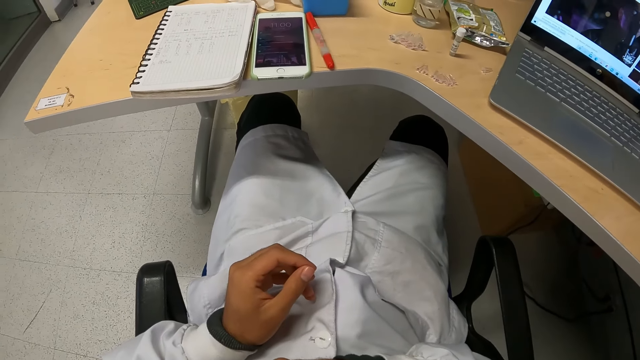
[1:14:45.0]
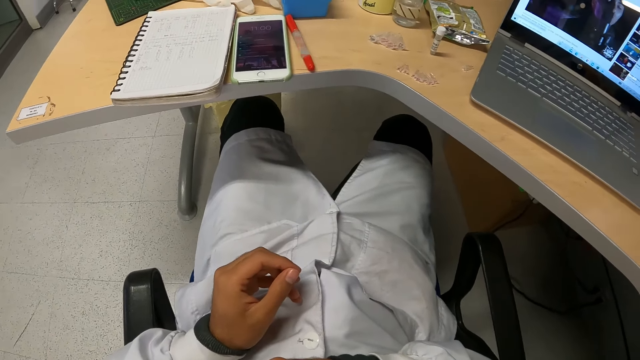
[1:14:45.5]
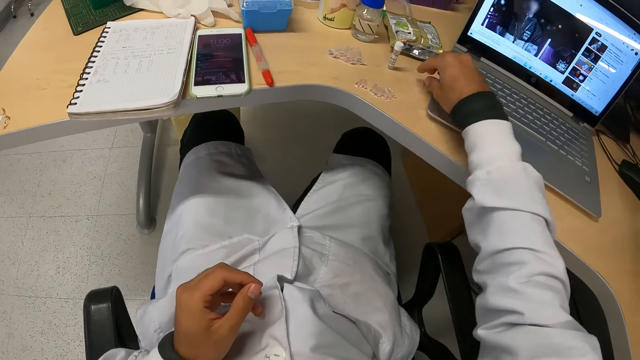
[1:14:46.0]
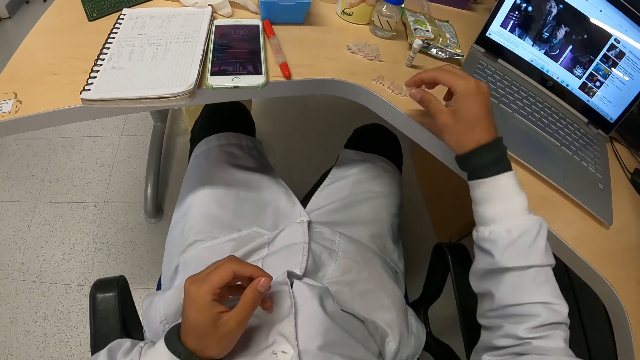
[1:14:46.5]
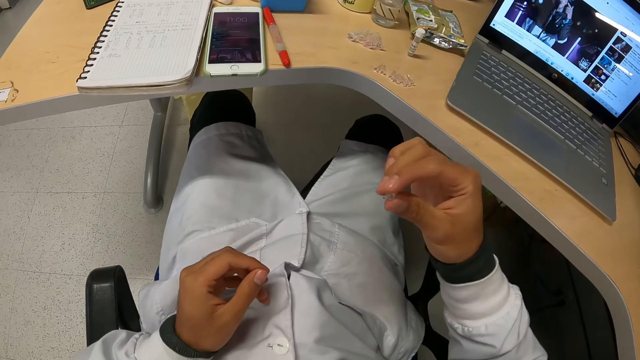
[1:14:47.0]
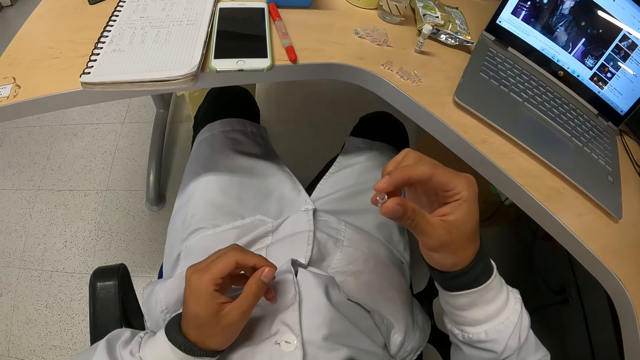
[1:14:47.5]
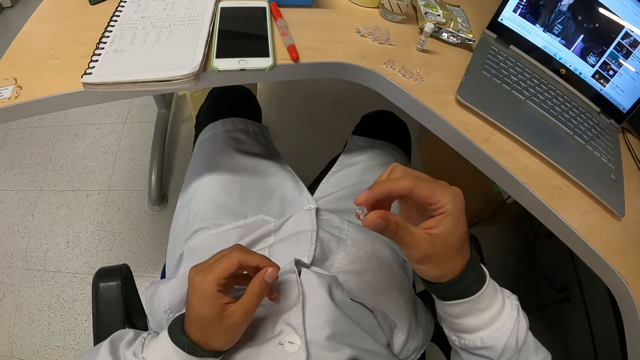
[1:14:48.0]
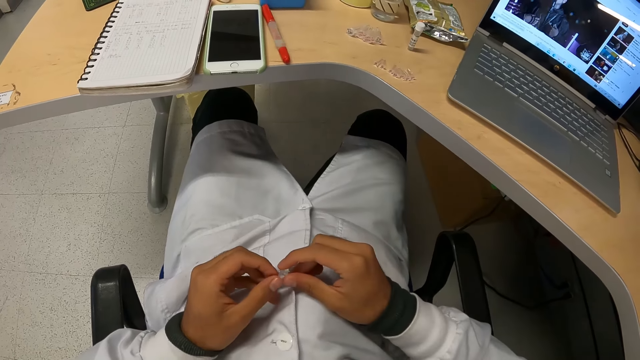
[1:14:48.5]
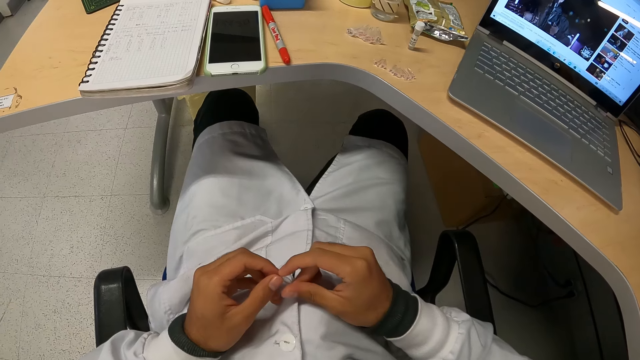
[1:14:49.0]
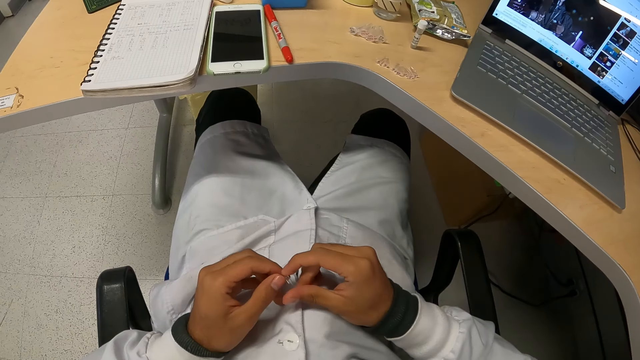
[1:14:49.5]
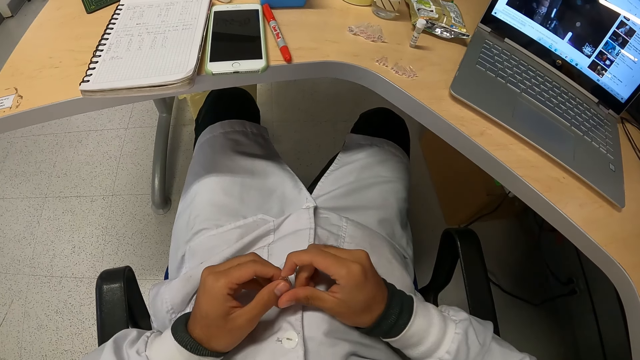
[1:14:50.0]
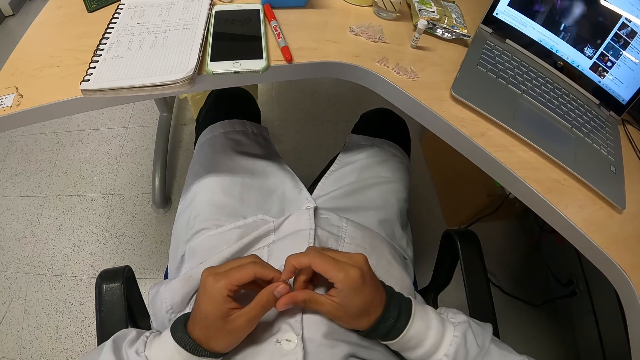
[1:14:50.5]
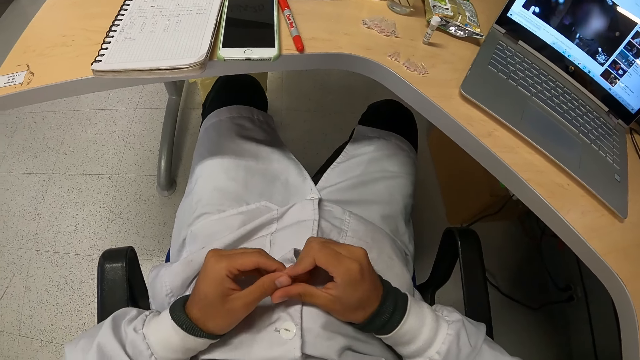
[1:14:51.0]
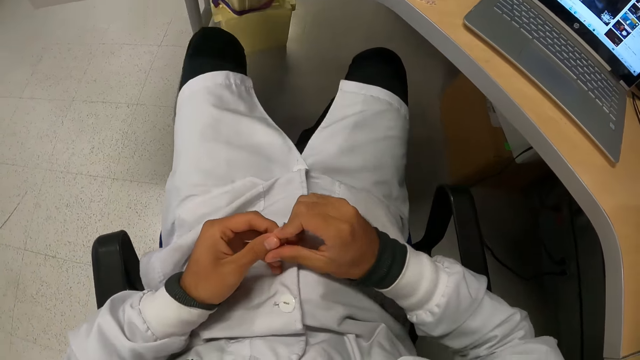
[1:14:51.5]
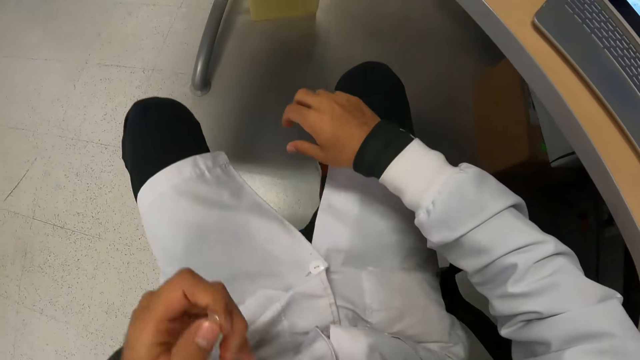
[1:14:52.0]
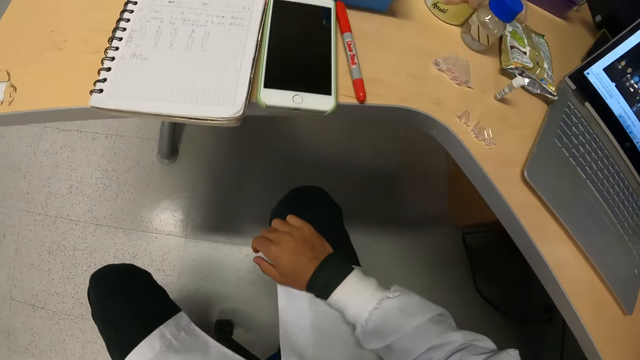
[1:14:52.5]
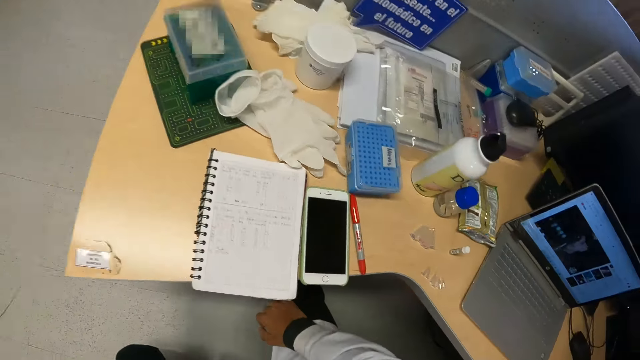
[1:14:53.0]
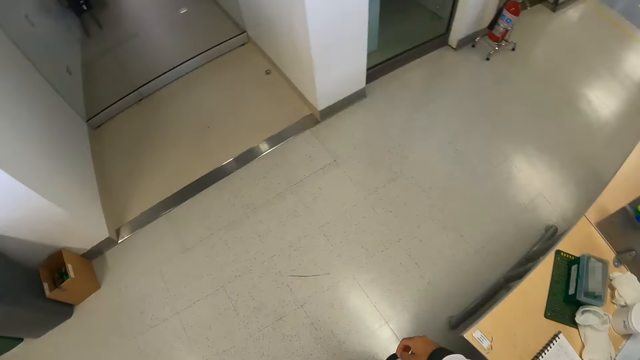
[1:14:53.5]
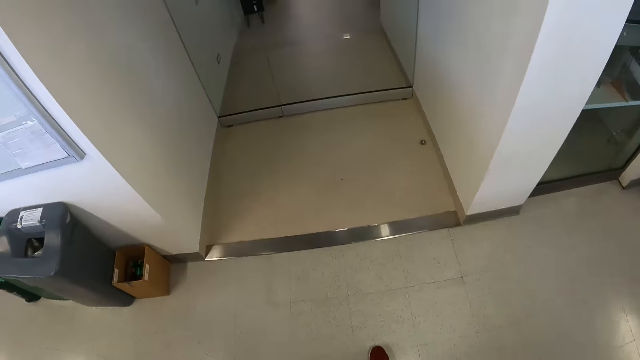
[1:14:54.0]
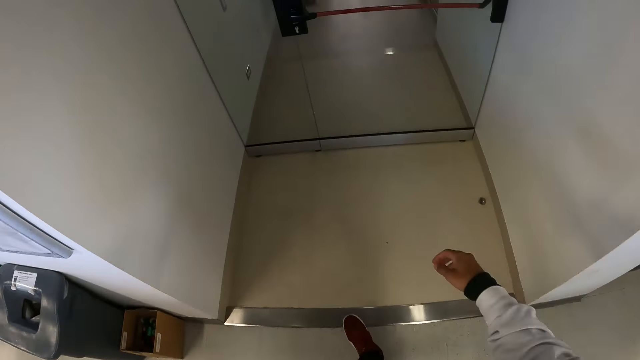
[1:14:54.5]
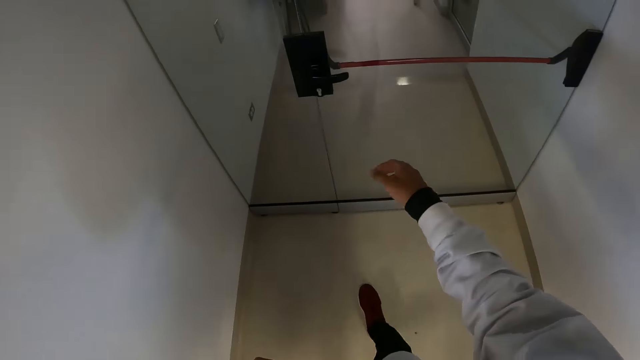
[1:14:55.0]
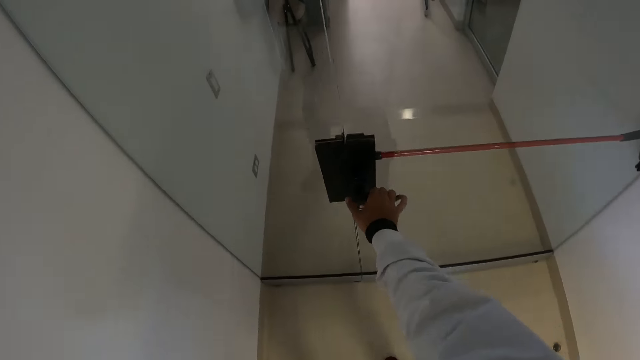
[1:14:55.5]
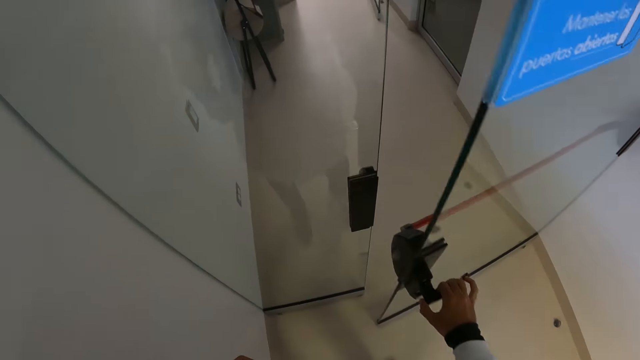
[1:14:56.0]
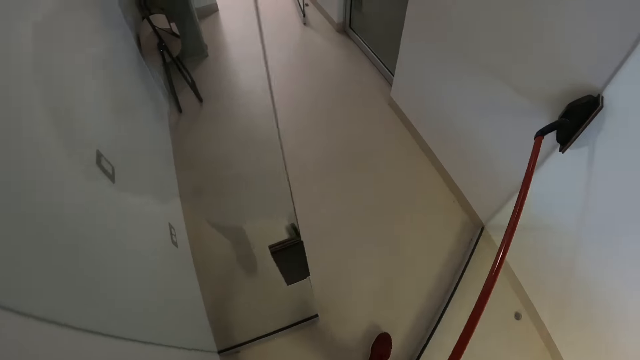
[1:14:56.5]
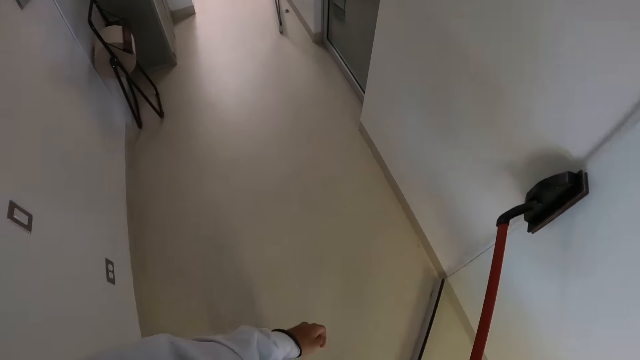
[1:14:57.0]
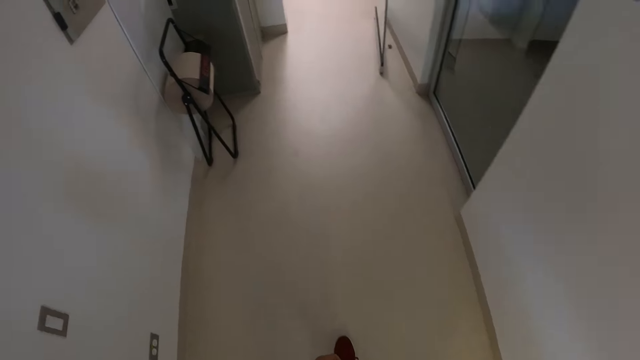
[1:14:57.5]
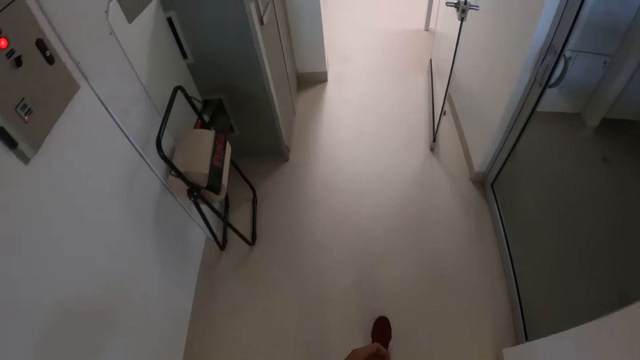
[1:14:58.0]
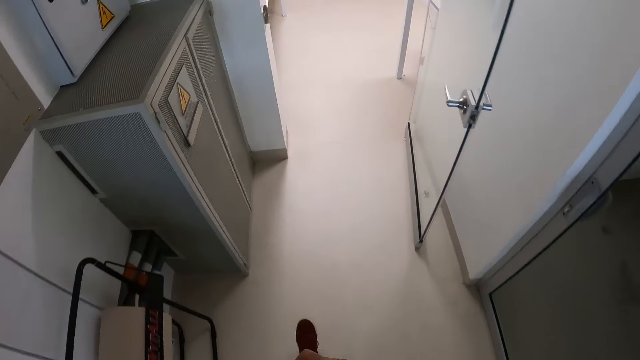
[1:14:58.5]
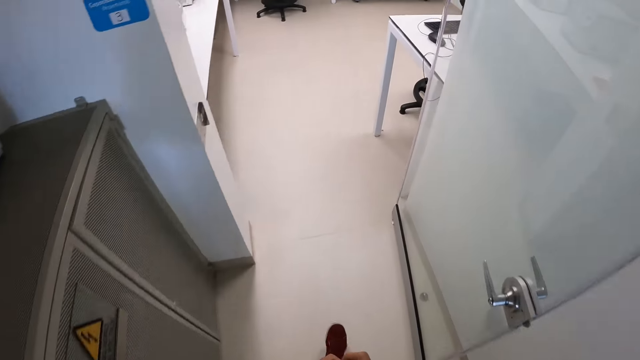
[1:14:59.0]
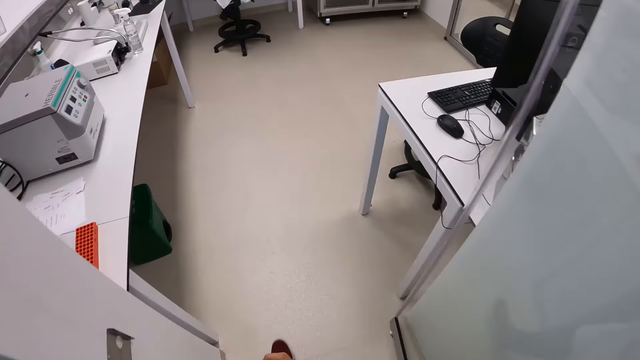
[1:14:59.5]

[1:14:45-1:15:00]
The camera wearer picks up a small plastic container from the table with his right hand. He passes the small plastic container from his right hand to his left hand. He moves. He stands up from the chair. He walks away. He opens a door with his right hand. He walks through the door into a room.

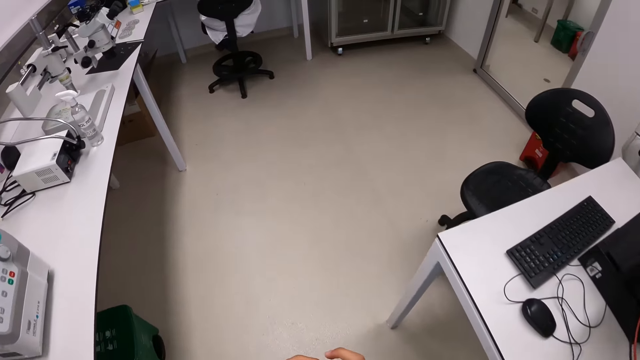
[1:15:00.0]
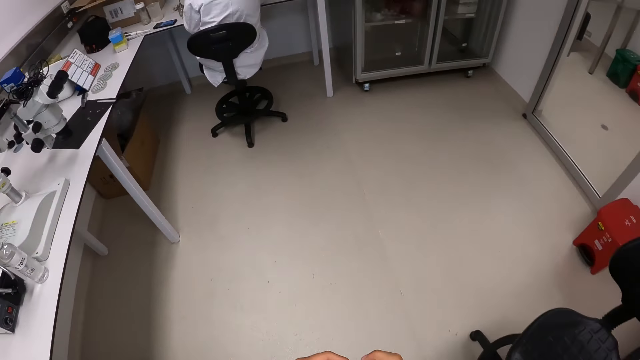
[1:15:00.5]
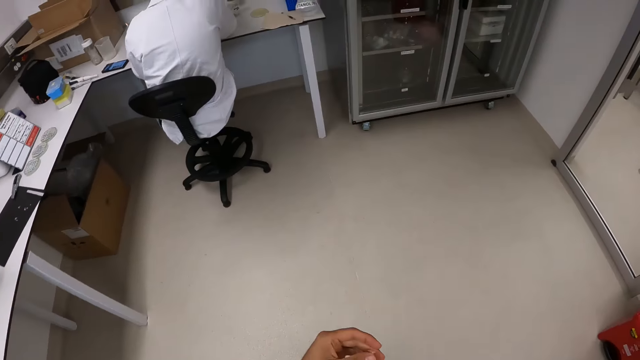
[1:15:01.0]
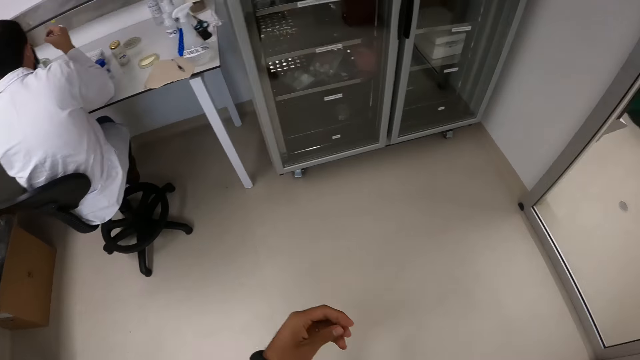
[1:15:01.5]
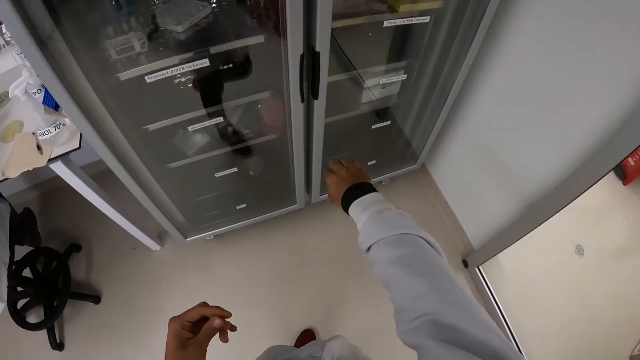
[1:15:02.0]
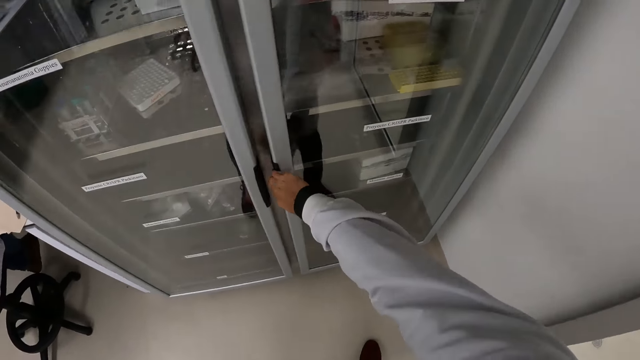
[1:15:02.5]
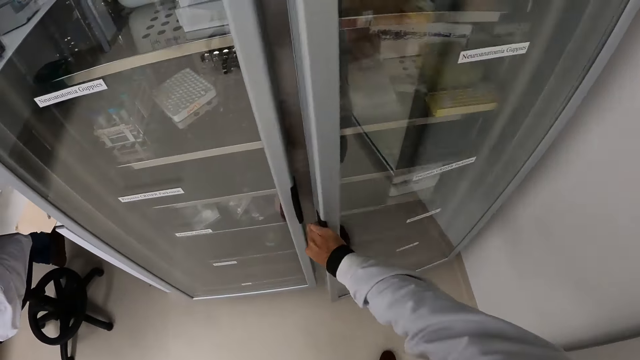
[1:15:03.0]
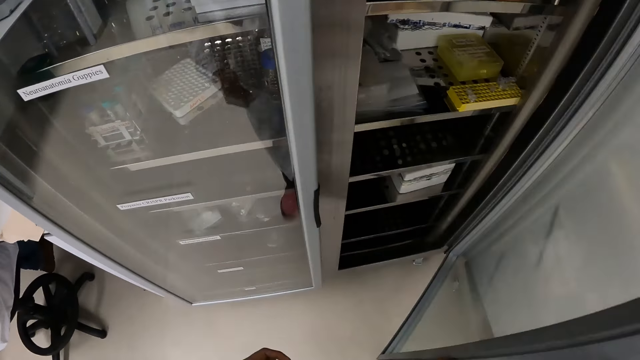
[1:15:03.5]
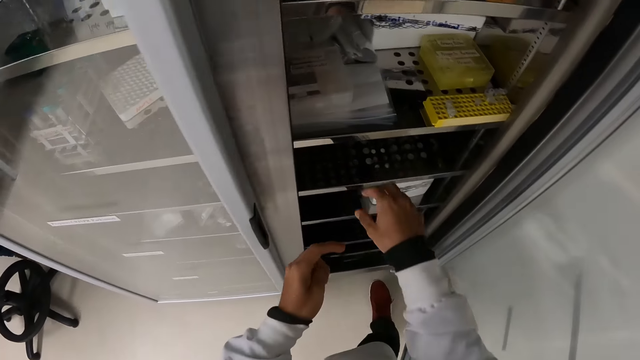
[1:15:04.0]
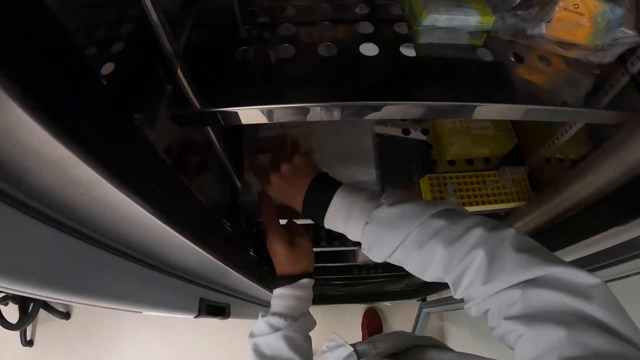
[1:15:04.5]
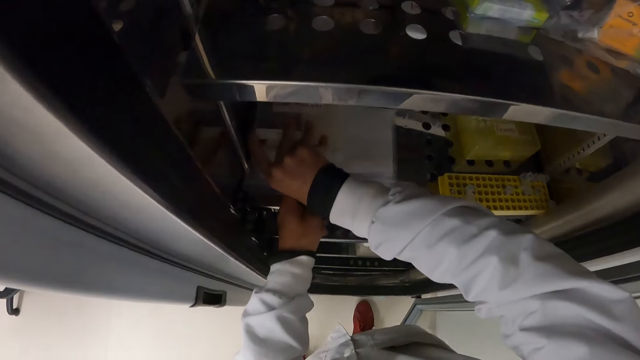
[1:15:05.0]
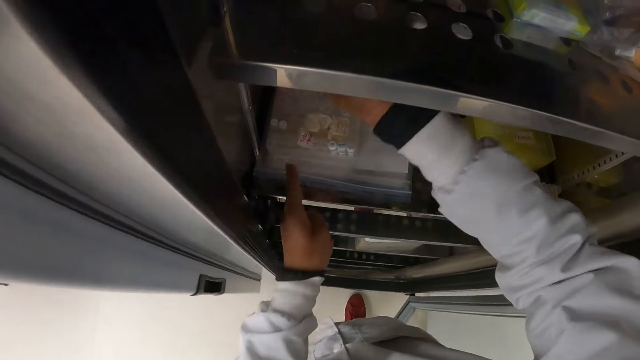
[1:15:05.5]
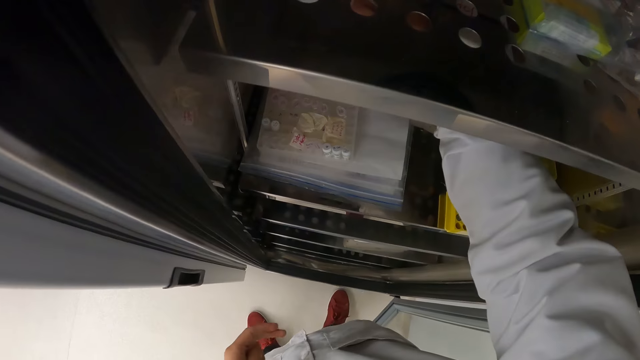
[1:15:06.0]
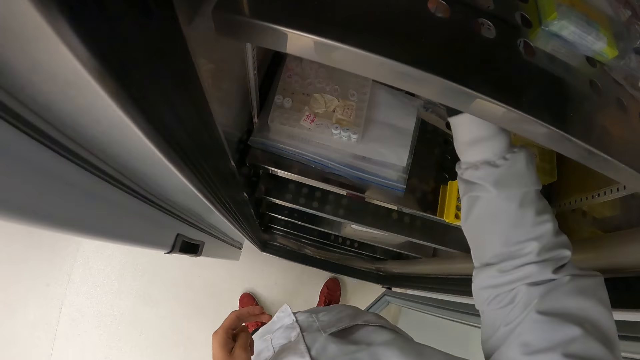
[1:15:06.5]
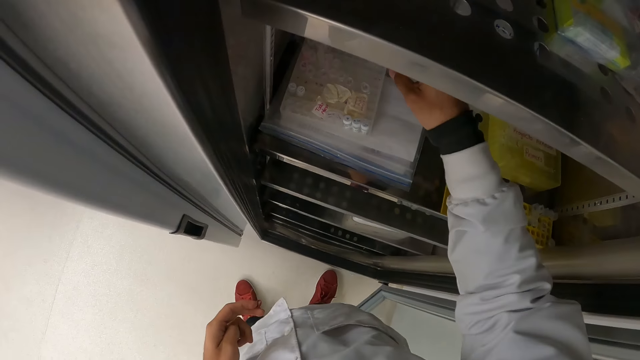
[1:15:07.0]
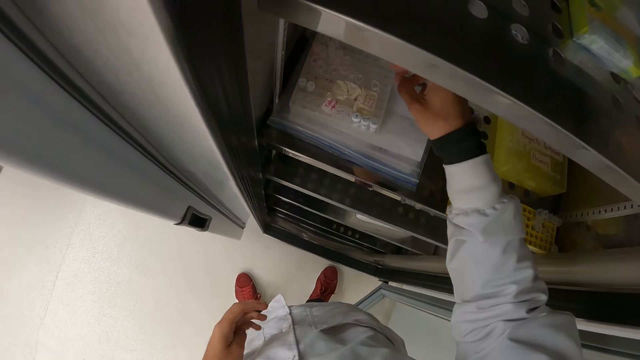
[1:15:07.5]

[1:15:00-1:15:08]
The camera wearer opens the door of a glass shelf with his right hand. He opens a plastic rack in the glass shelf with his hands.
